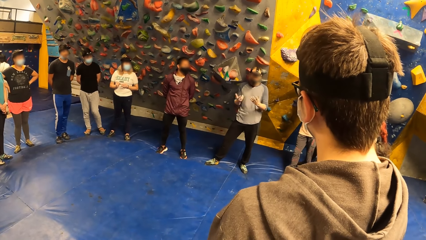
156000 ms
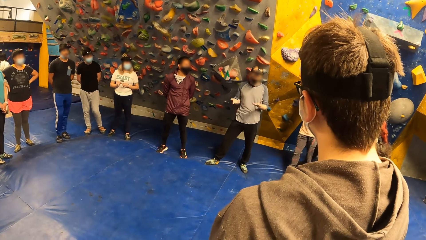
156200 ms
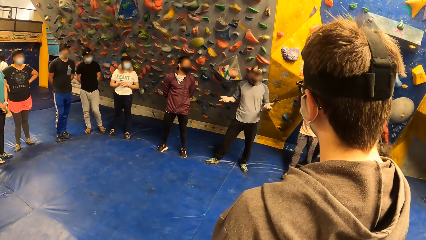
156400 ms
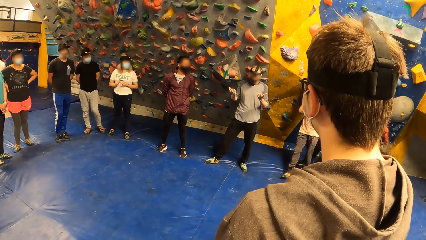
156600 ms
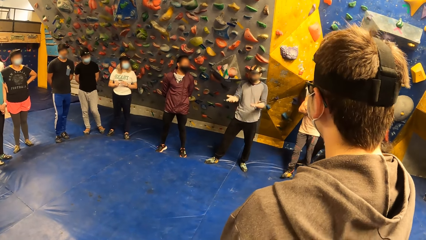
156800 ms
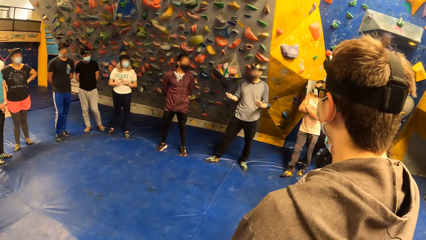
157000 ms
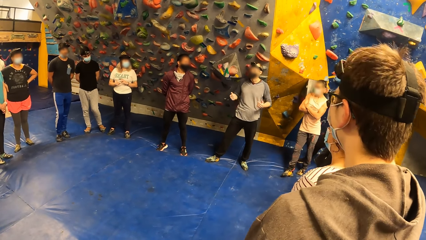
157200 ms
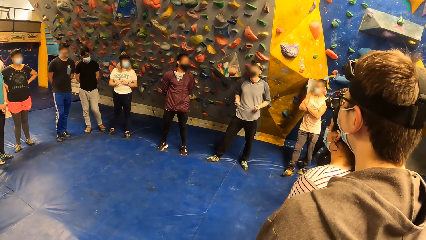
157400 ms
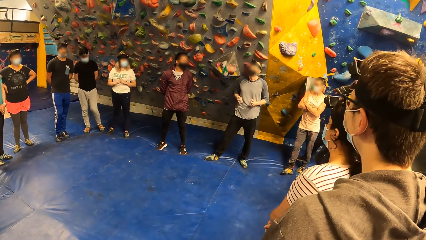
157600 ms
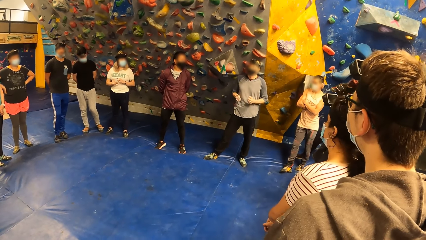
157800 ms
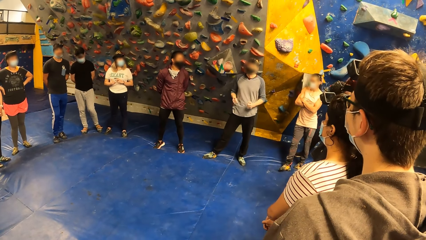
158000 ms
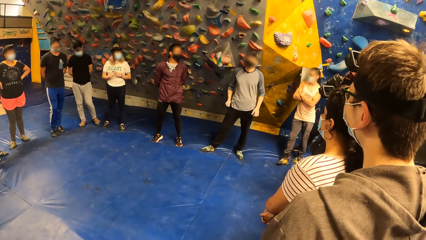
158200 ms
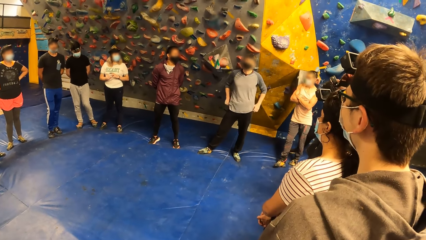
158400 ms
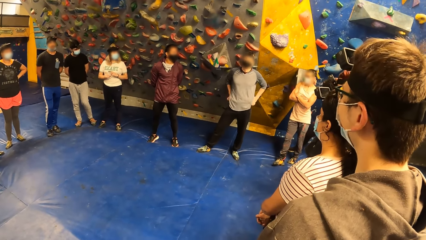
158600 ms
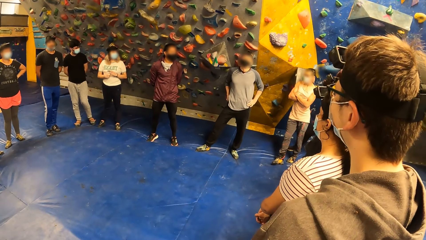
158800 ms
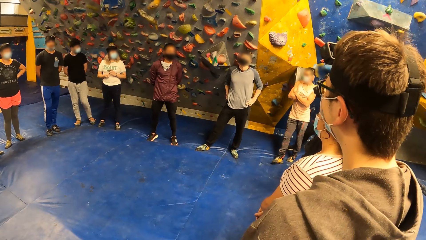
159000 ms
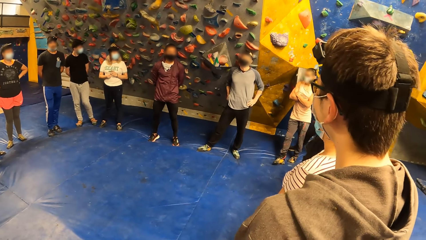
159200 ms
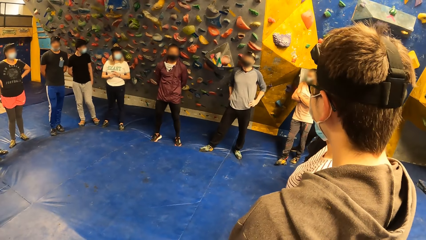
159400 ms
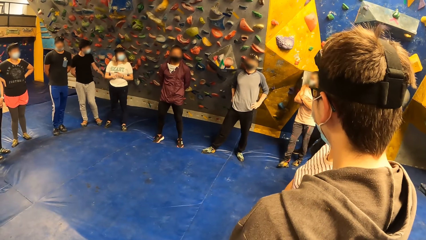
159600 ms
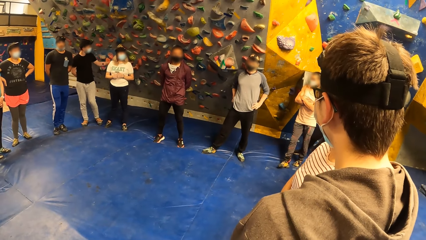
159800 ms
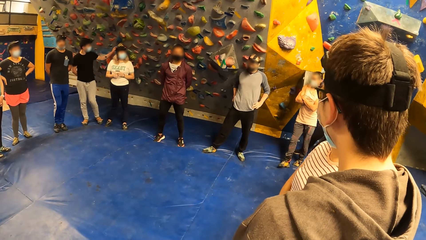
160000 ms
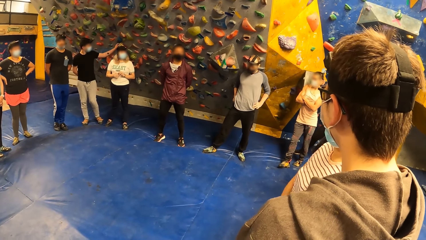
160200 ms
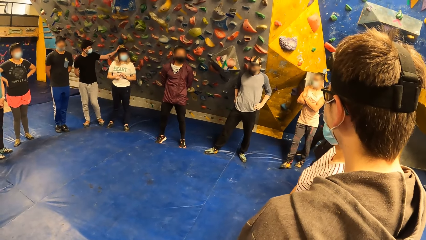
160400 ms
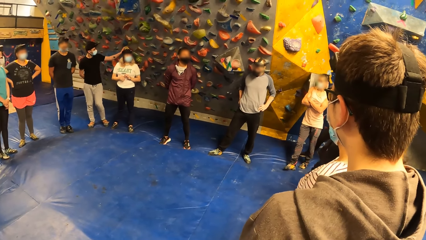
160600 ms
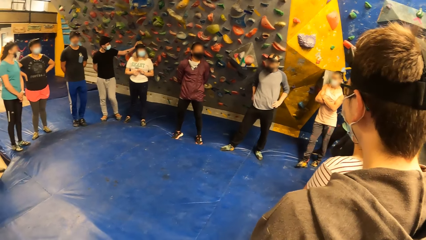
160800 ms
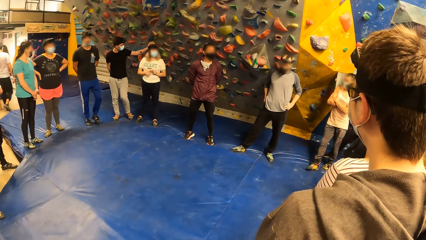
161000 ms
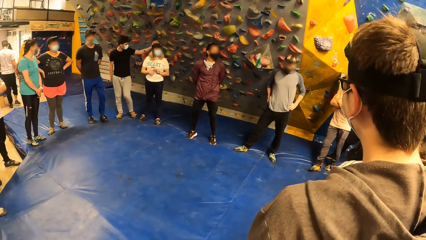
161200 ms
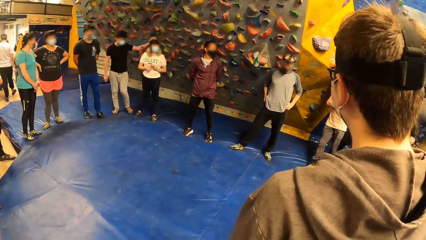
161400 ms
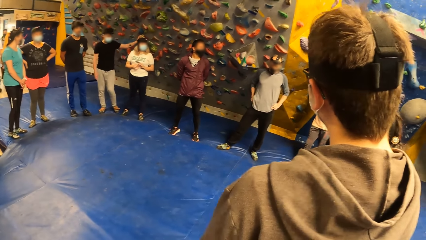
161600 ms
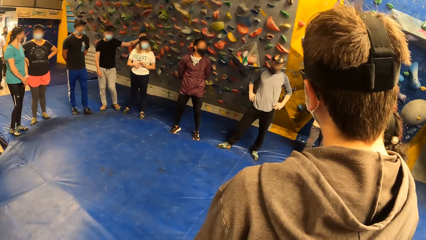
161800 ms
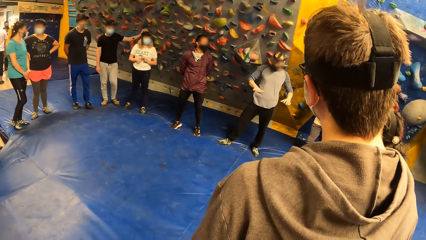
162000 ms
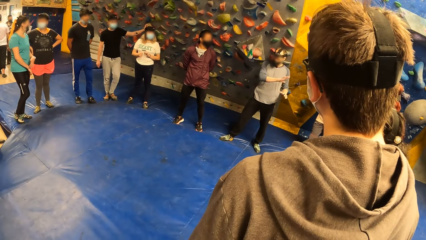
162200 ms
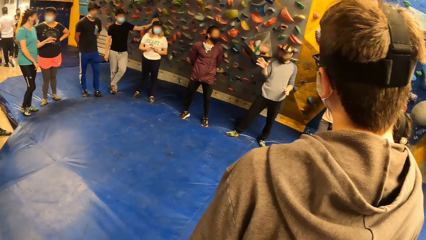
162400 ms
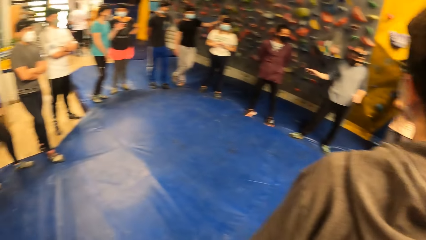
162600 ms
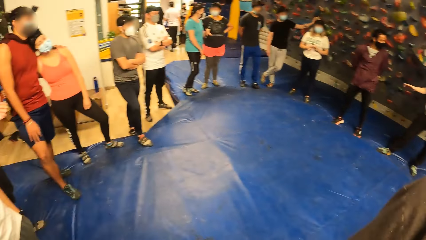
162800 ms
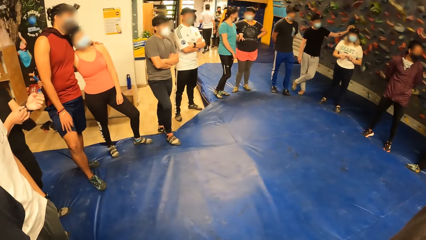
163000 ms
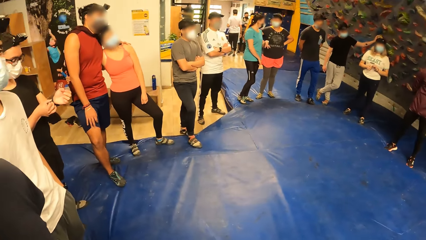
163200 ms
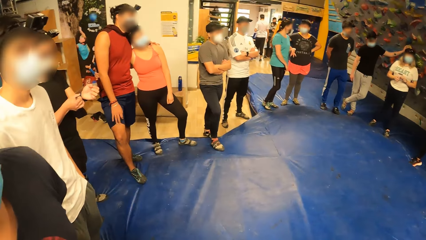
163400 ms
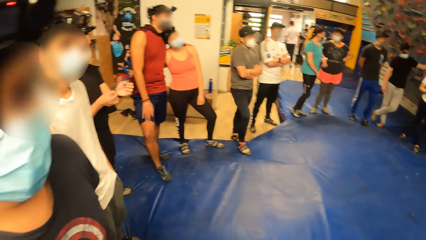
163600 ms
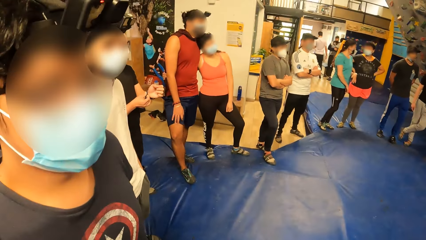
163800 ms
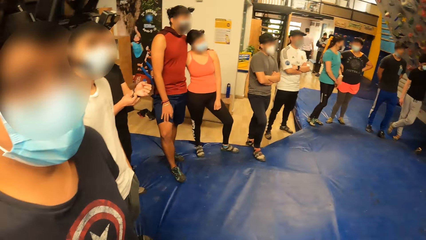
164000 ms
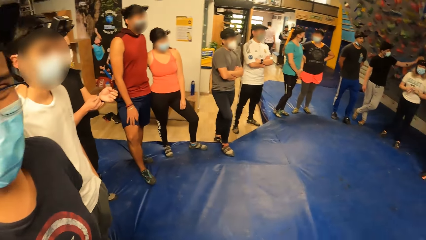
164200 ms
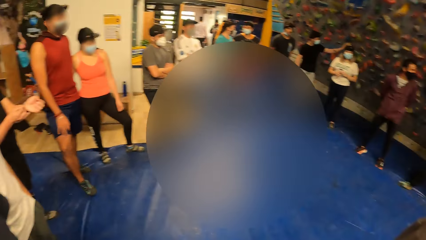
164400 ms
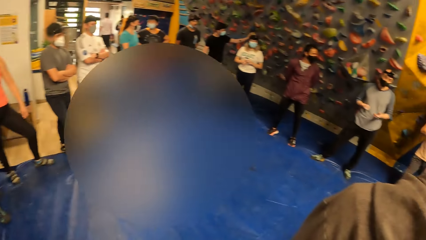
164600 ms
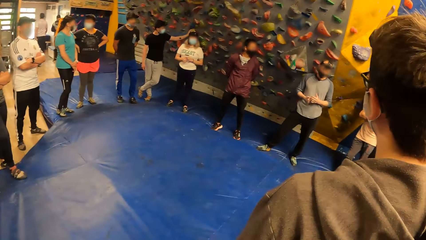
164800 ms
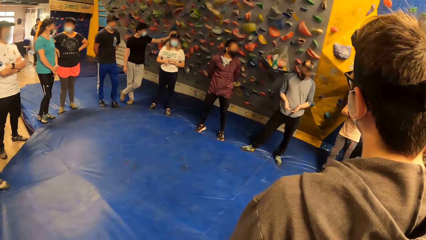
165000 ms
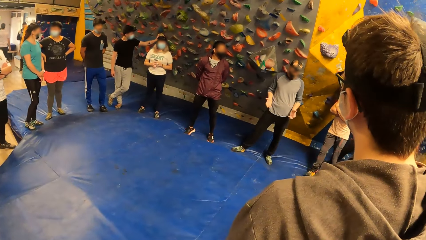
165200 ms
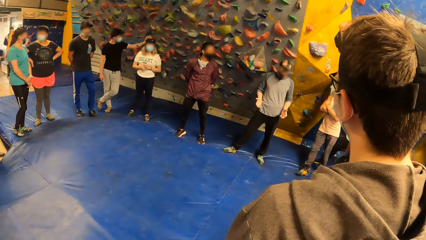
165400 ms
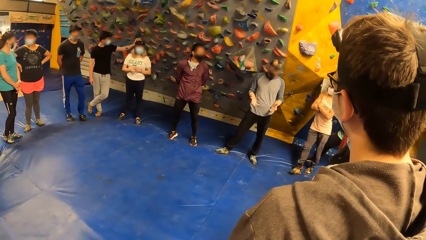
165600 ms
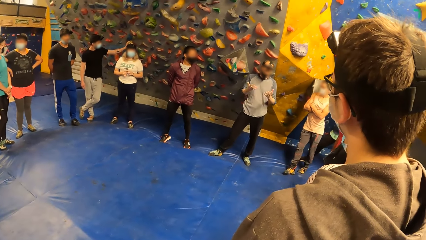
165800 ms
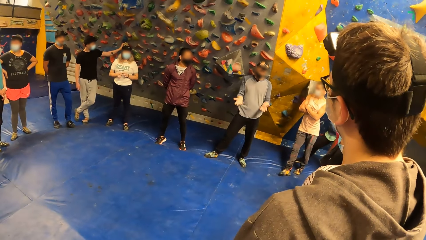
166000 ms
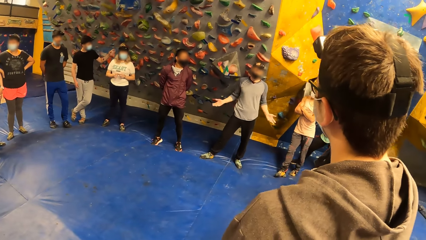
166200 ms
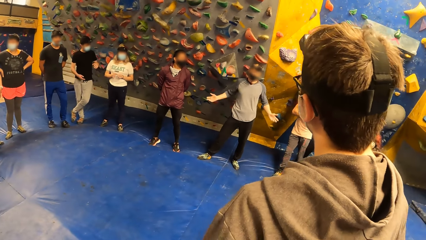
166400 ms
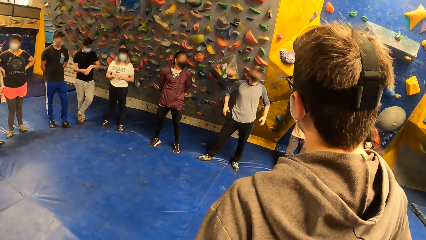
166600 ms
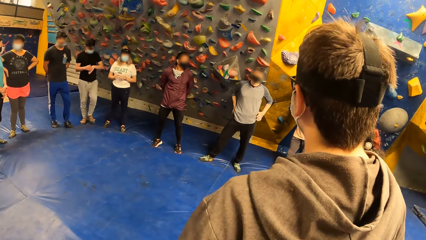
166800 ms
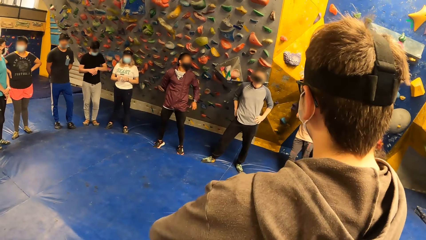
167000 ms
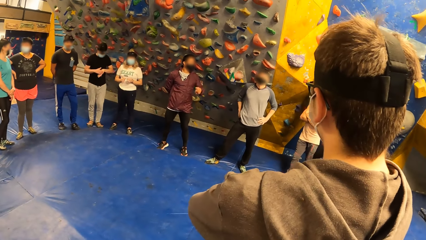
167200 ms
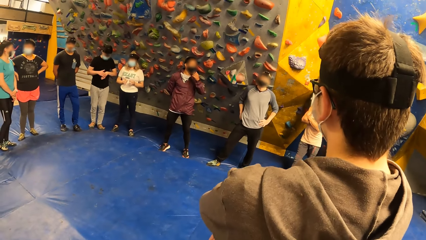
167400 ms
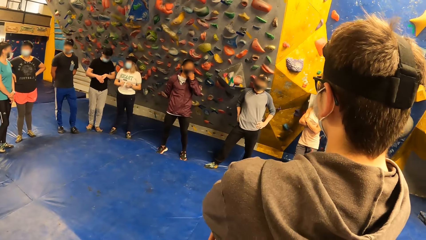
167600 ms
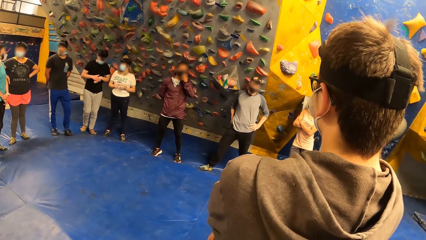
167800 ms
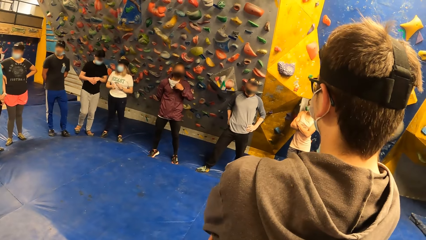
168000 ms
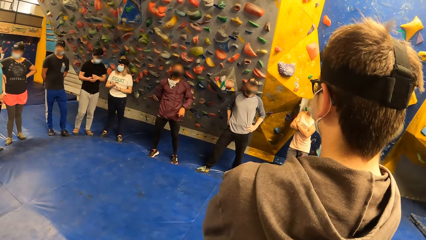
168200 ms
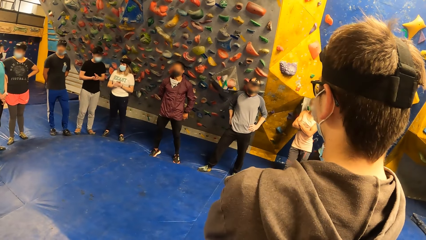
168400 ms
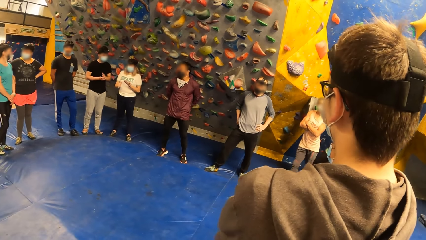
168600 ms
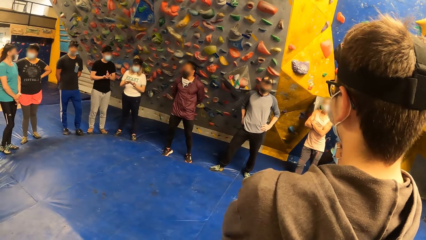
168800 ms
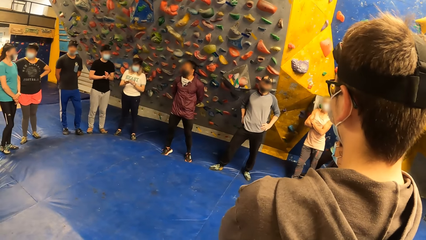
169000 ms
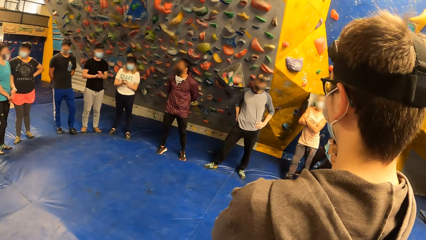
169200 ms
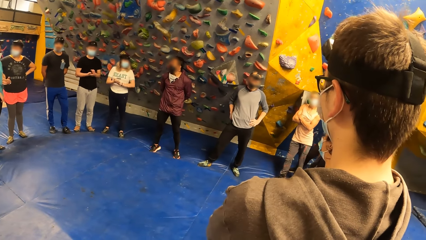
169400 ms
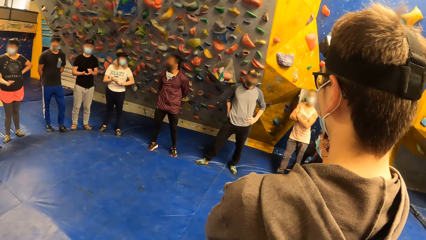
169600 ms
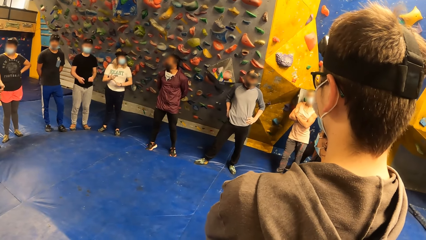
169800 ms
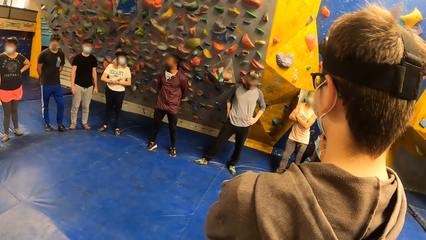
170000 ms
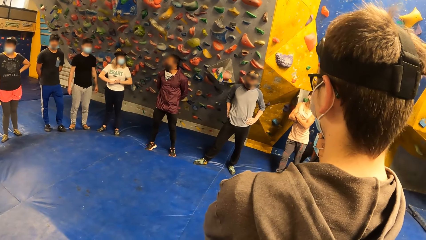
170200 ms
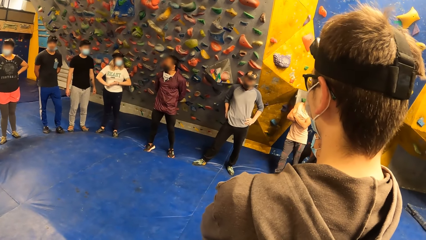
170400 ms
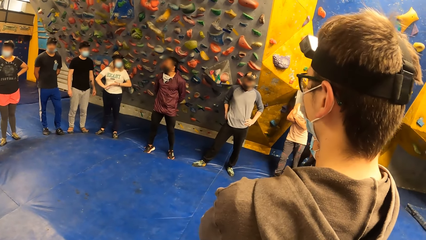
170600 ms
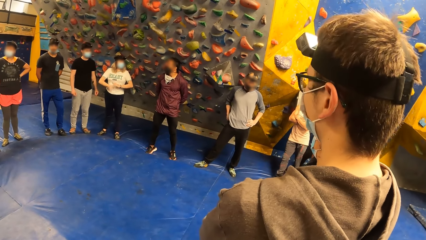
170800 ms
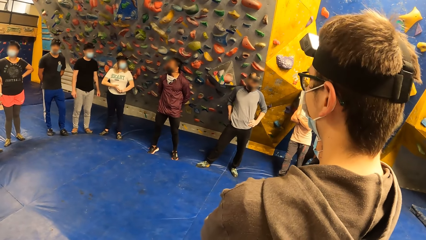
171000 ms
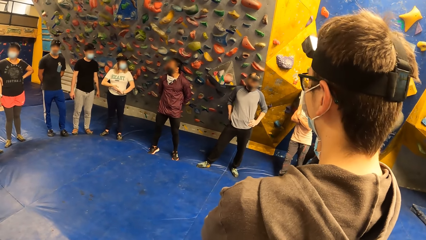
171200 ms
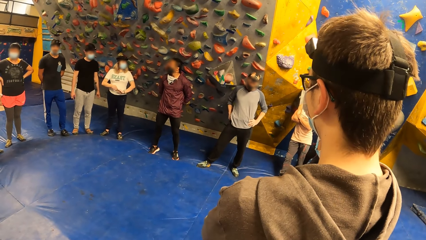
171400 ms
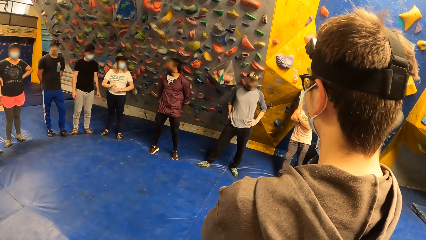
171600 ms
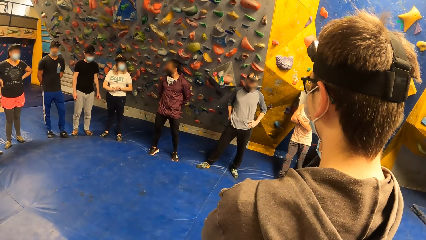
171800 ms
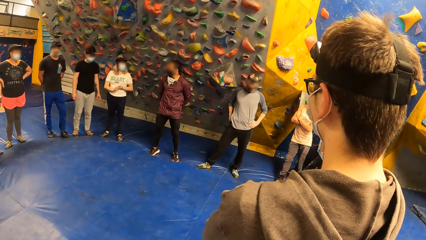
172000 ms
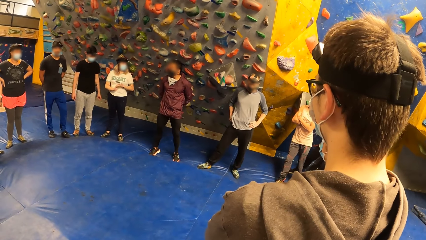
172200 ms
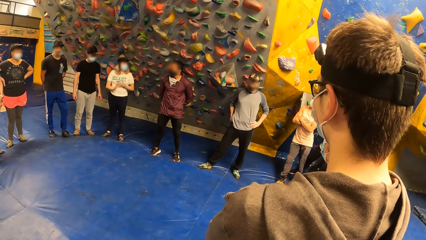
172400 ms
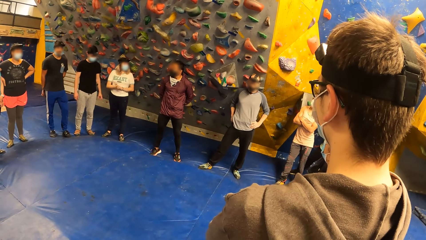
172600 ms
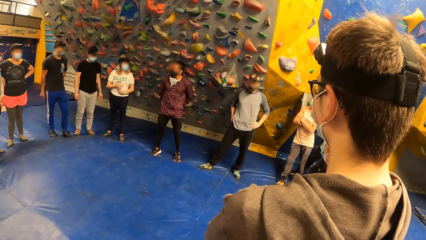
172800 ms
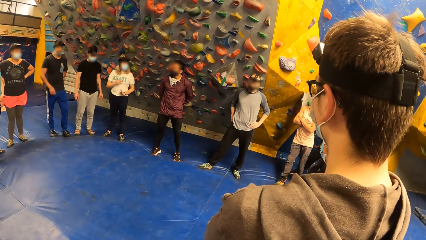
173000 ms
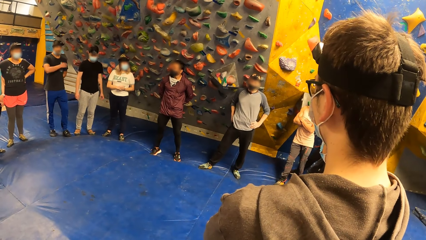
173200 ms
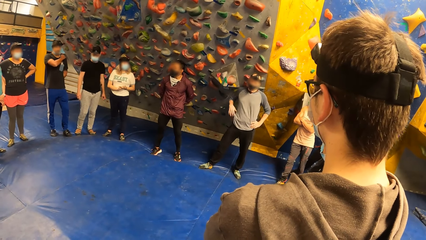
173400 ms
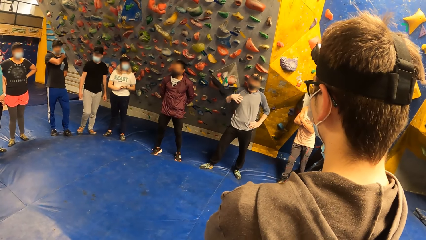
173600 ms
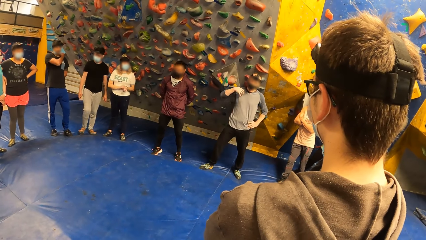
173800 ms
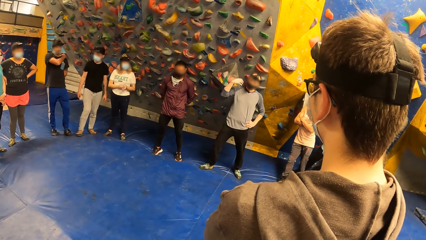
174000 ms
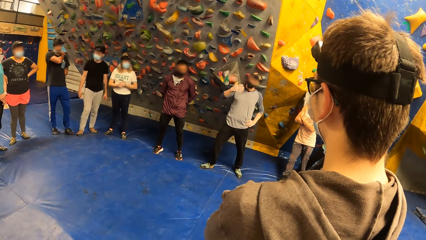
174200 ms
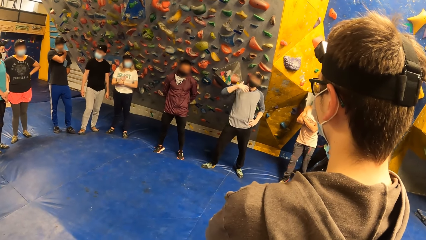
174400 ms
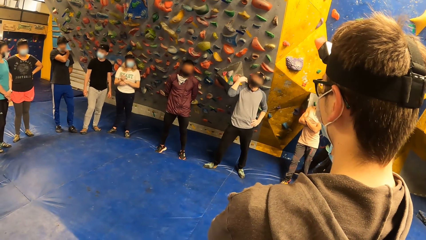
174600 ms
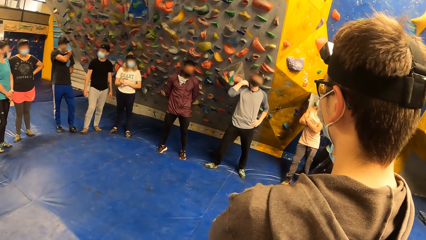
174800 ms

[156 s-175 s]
A person moves hands. Another person moves the hands. A man adjusts his nose mask with his left hand.
